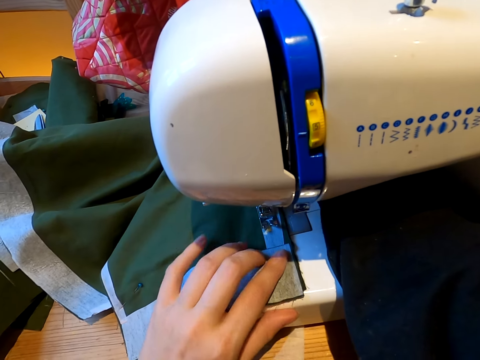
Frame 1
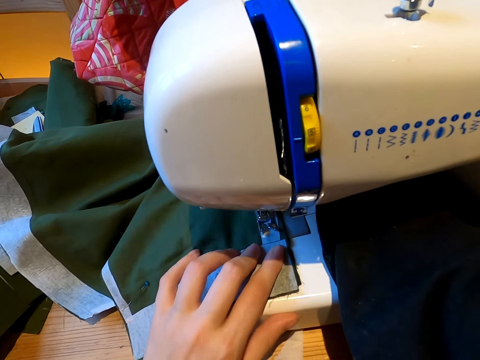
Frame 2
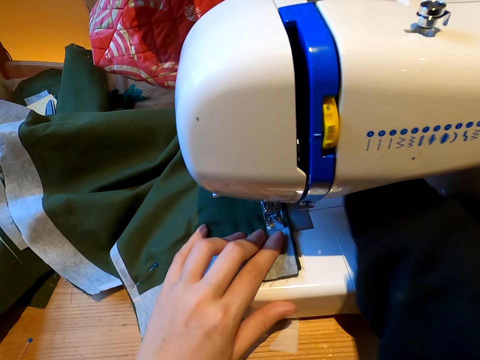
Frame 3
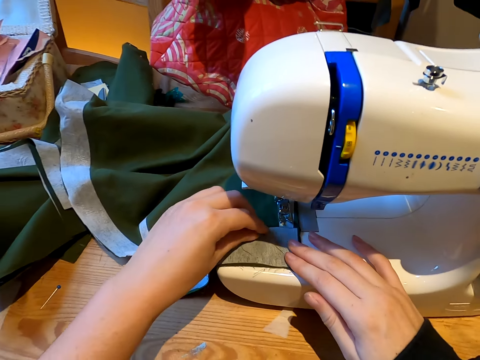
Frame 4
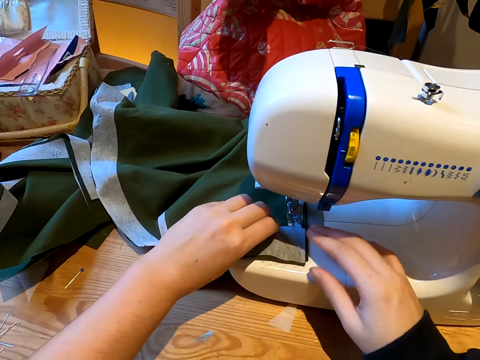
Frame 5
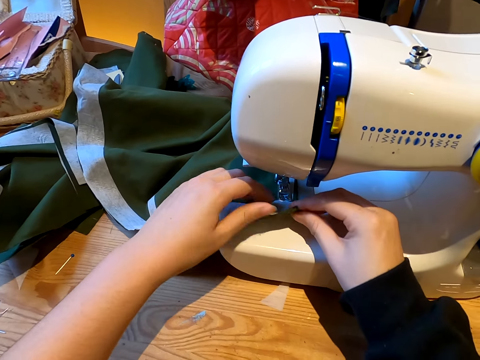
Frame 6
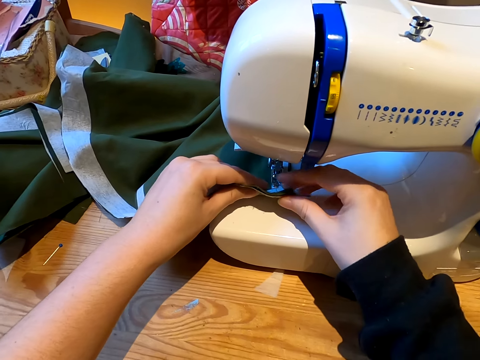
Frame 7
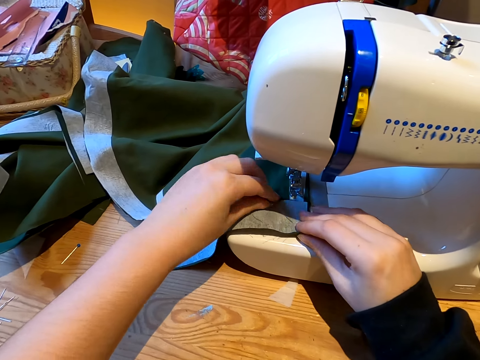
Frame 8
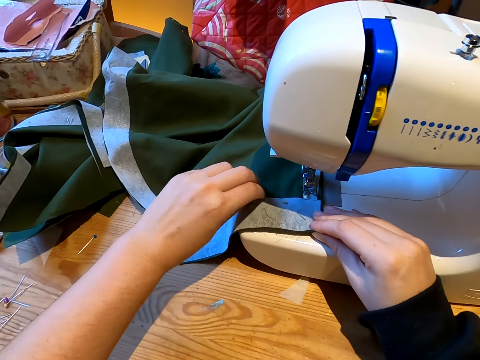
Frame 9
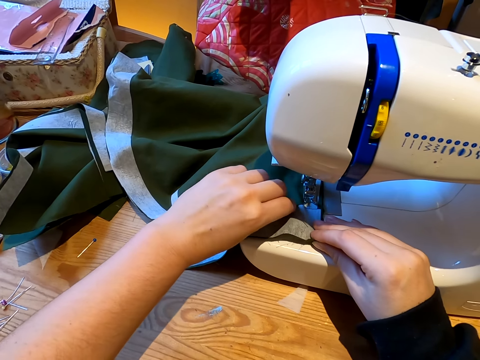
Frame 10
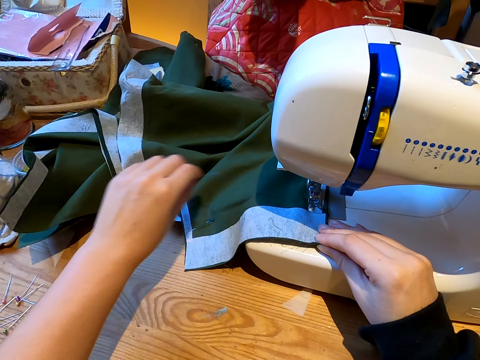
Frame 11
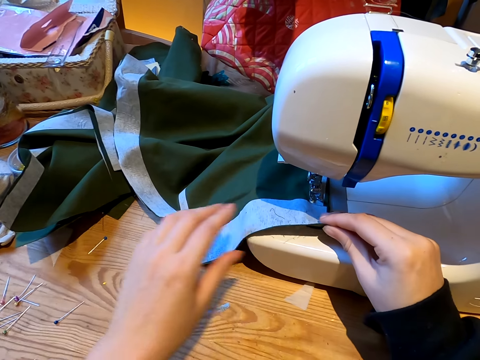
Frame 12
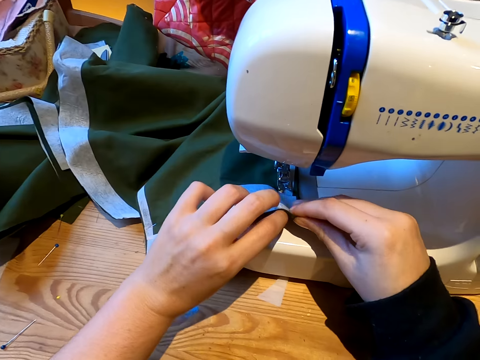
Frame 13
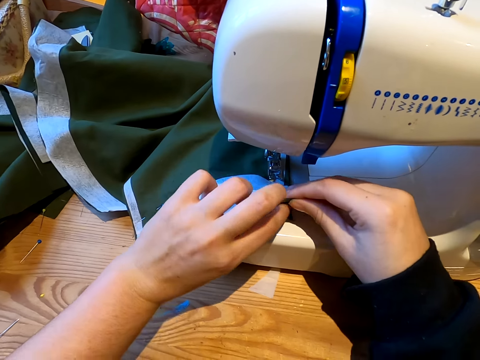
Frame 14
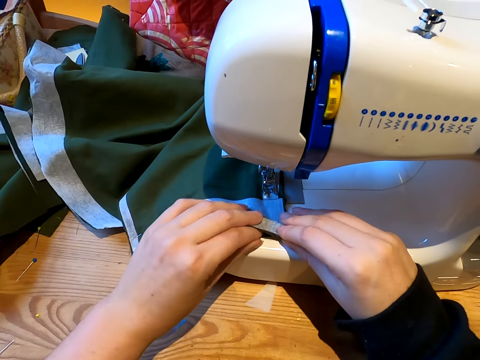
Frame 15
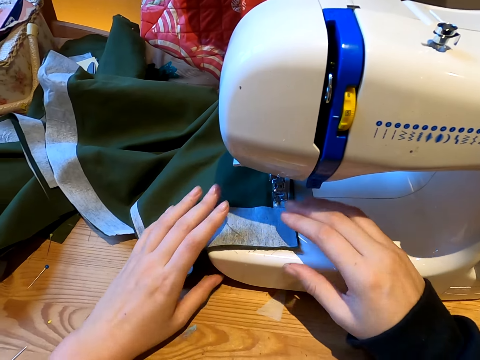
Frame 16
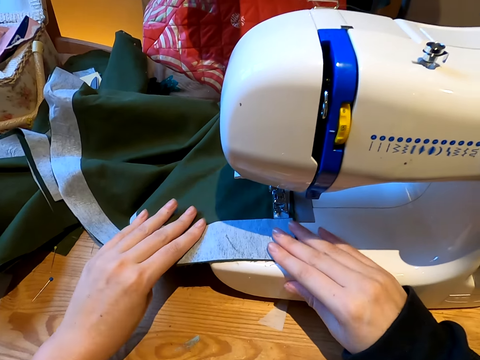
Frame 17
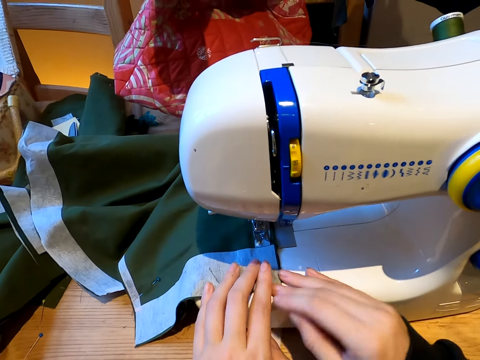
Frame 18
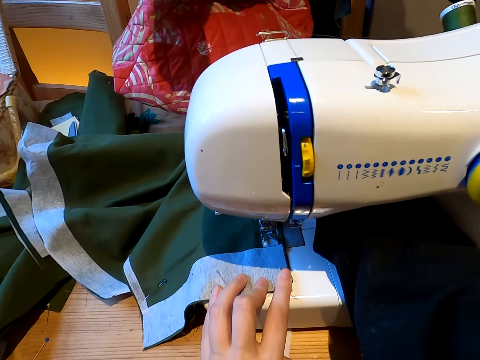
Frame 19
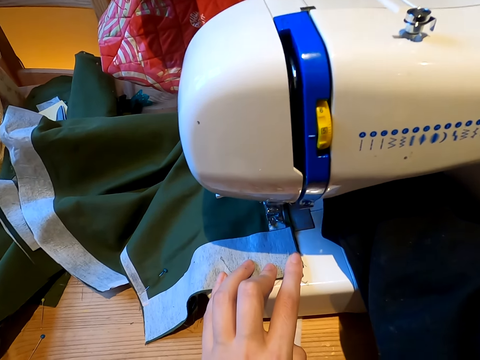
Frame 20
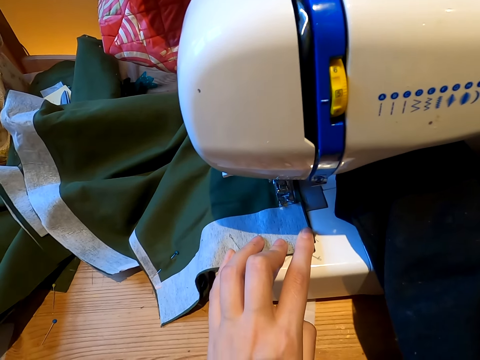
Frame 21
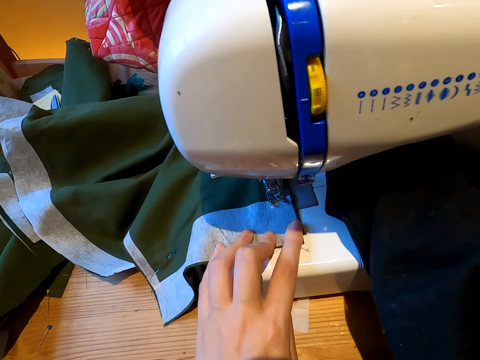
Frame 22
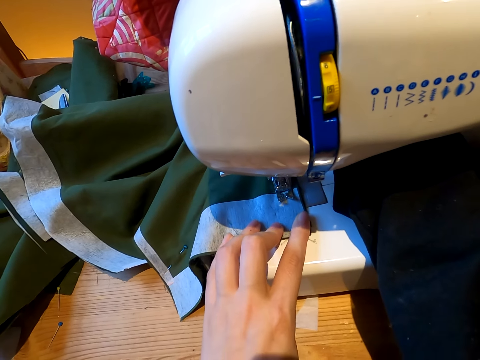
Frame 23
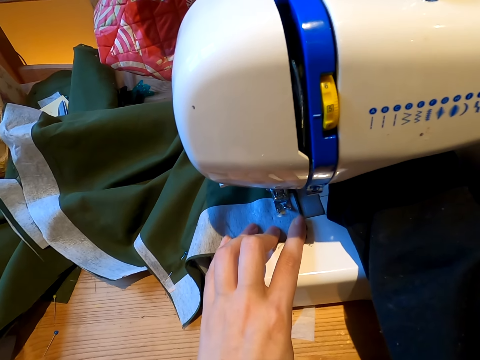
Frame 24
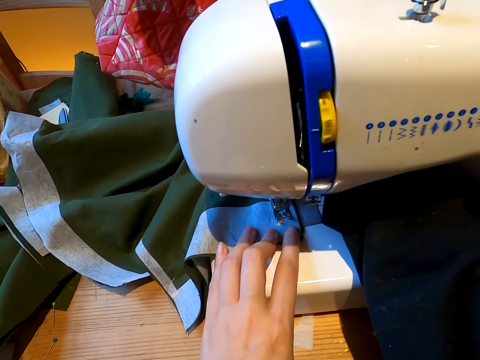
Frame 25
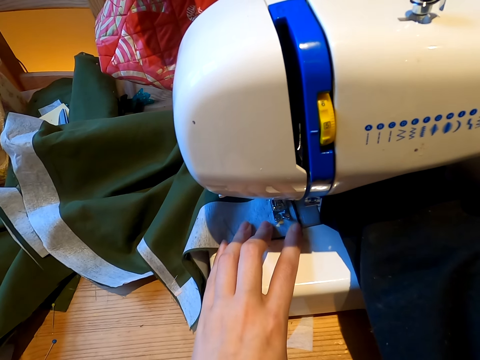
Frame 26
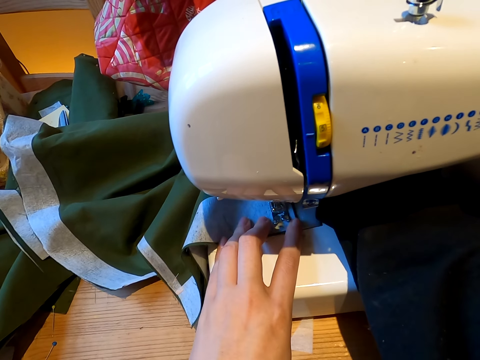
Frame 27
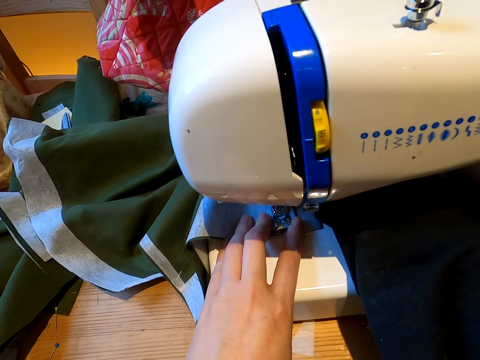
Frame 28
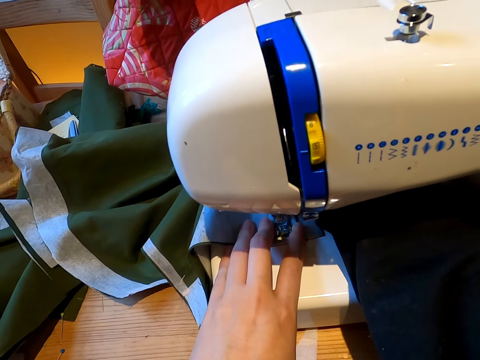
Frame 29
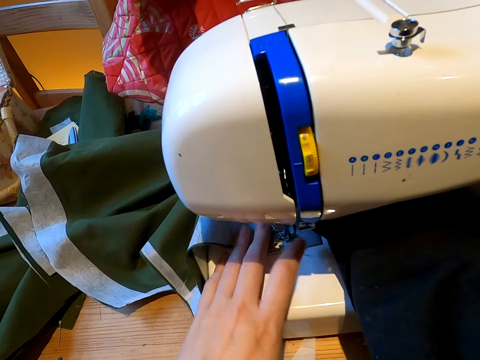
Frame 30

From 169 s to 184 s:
The camera wearer removes the office pin from the cloth. They place the office pin on the table. They sew the cloth with a sewing machine.

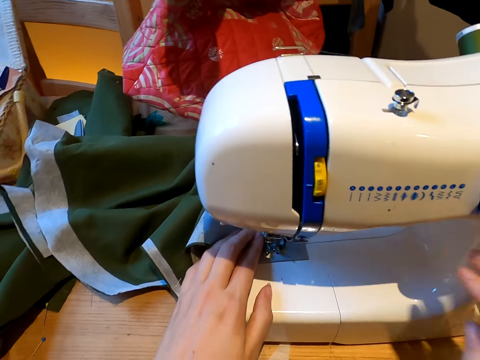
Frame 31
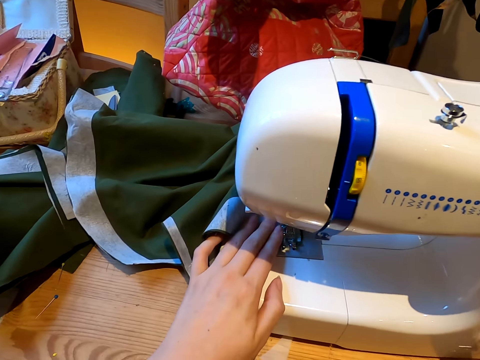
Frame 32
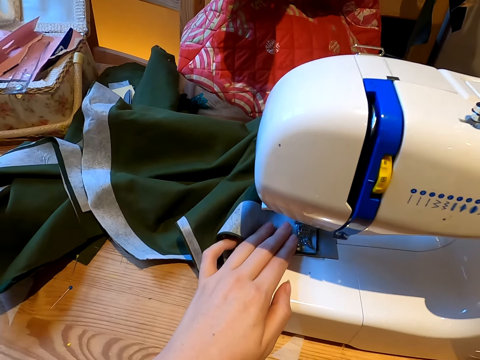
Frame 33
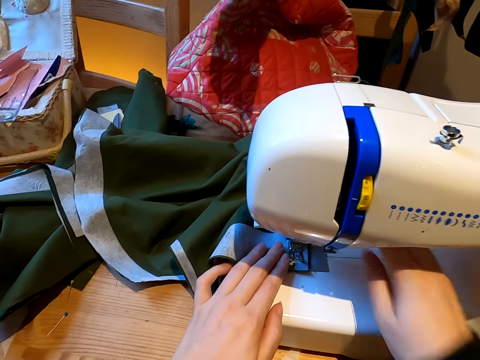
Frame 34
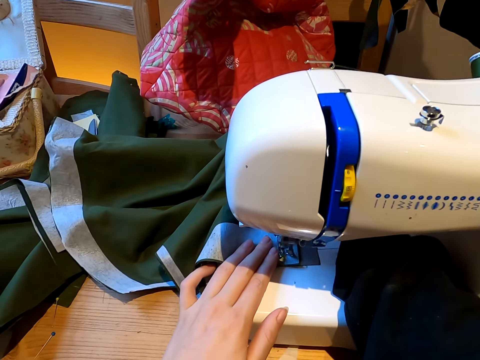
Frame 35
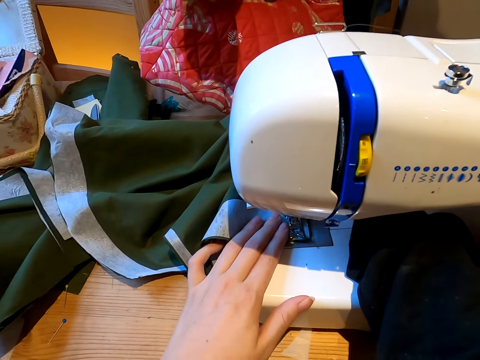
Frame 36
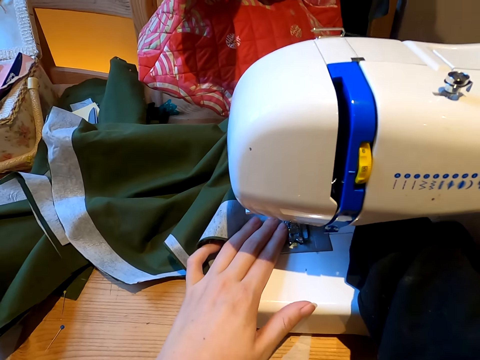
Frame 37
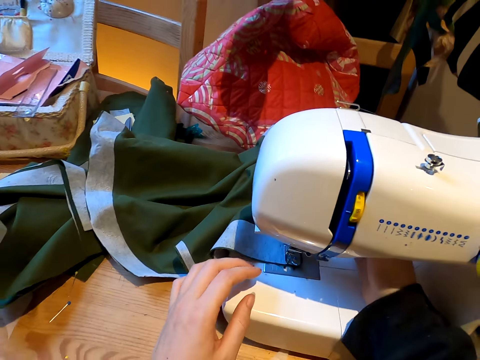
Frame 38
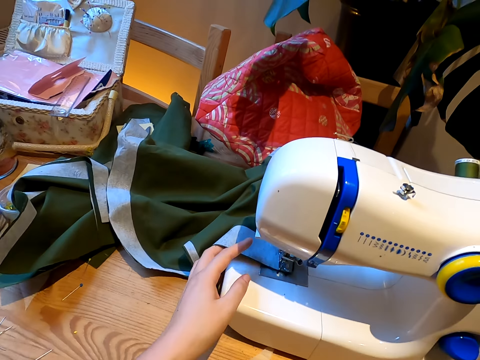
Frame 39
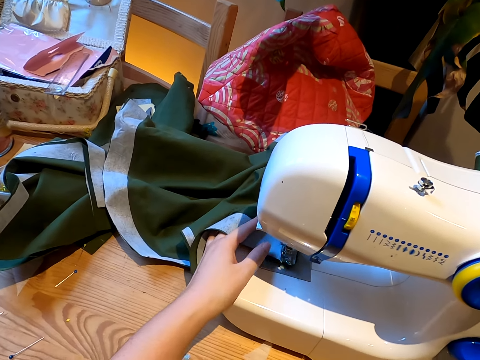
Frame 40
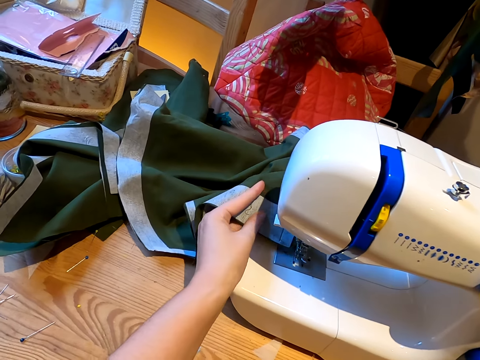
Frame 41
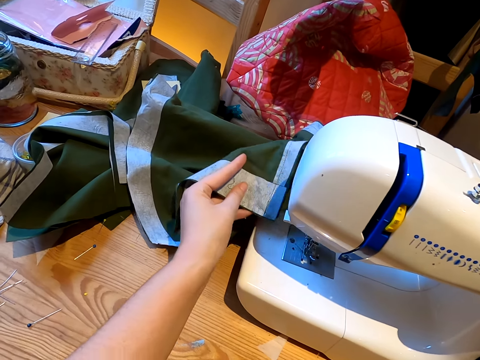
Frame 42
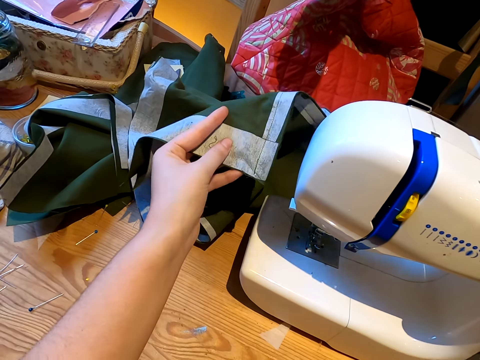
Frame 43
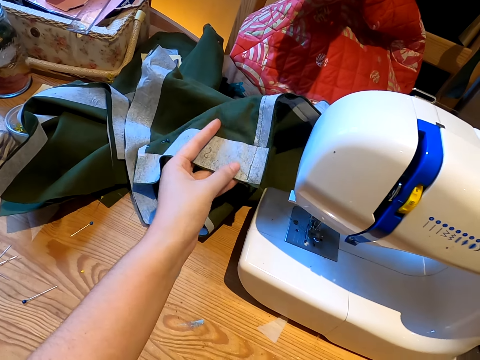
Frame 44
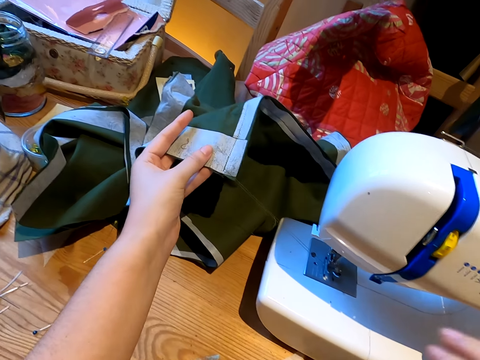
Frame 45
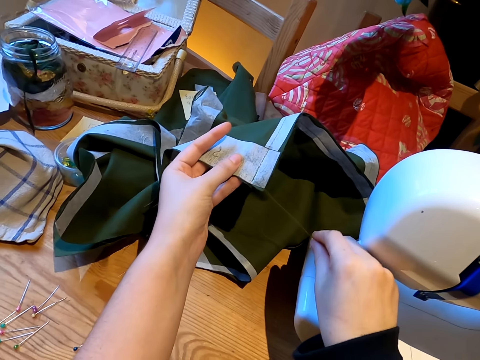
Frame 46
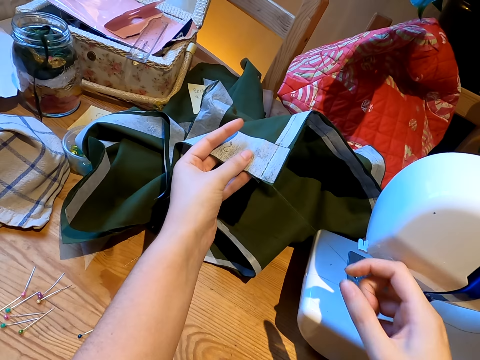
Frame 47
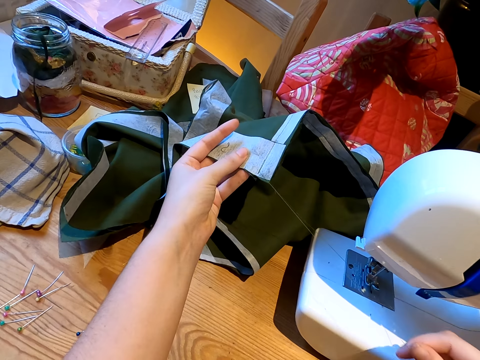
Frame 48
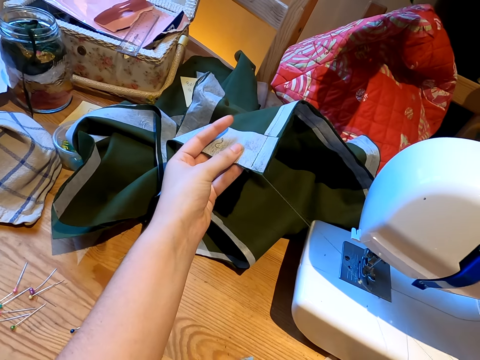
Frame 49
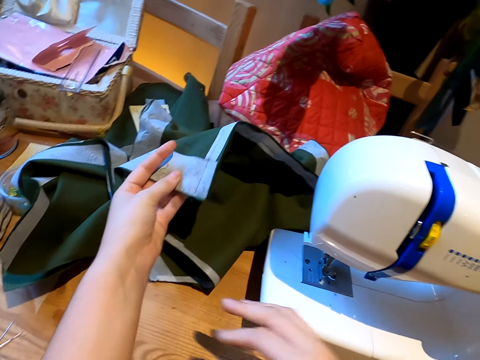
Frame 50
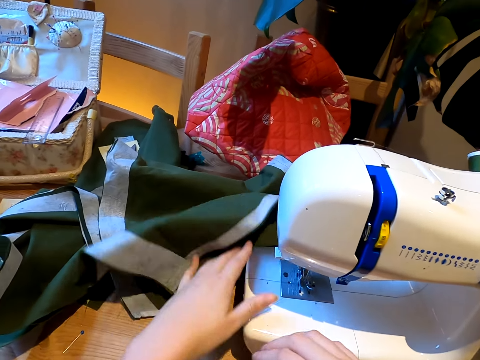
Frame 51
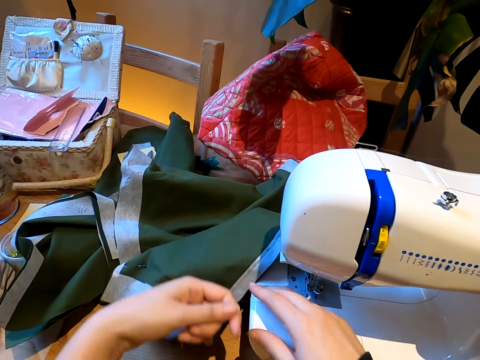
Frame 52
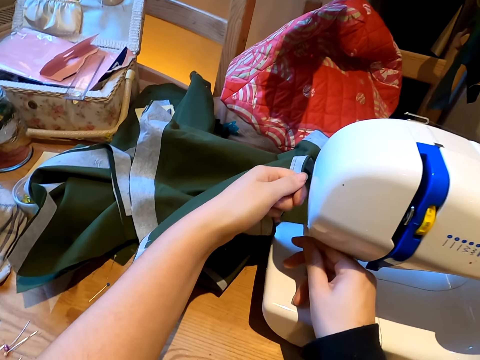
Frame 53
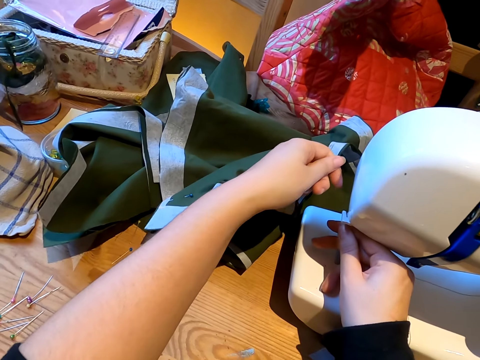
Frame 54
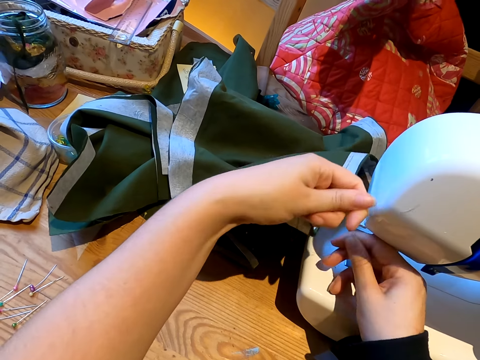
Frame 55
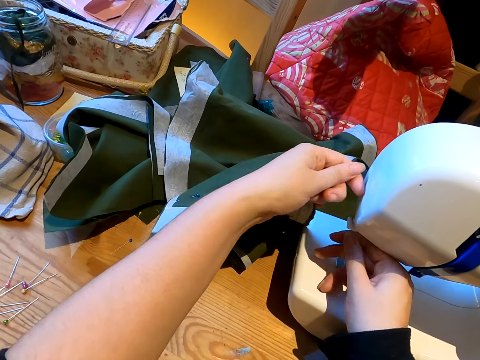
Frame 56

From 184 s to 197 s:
The camera wearer removes the cloth from the sewing machine. They pick a pair of scissors. They hold a piece of sewing thread.
